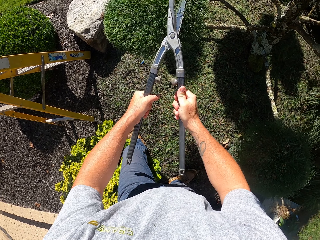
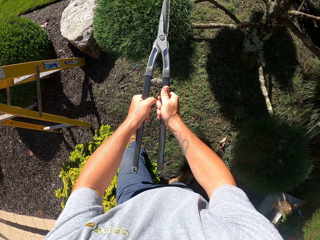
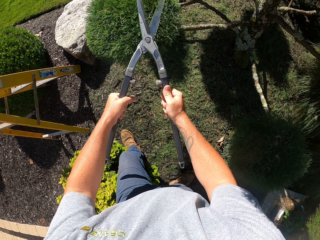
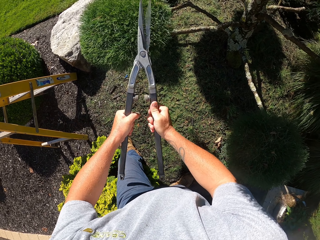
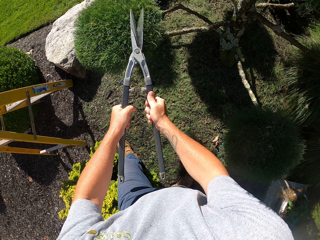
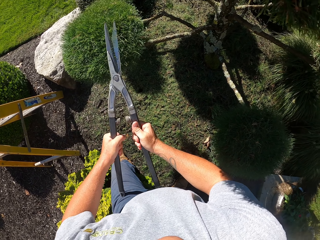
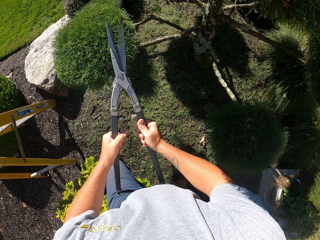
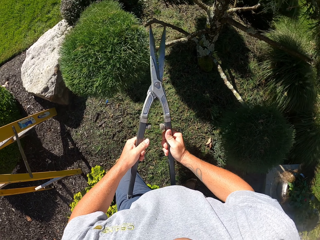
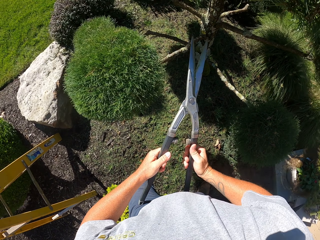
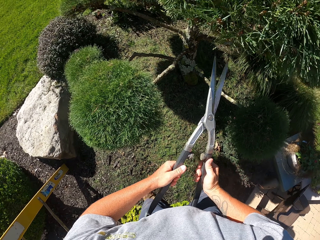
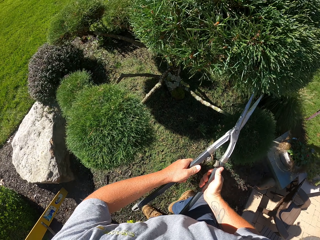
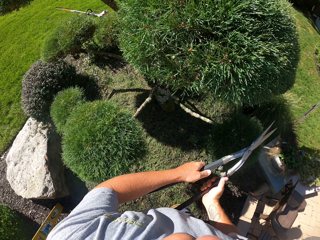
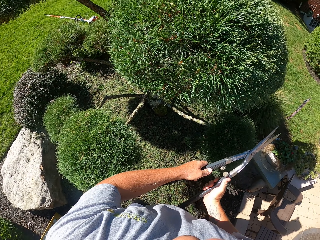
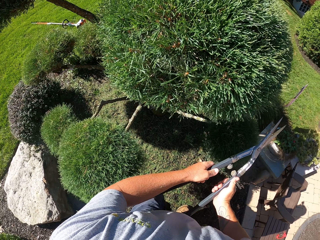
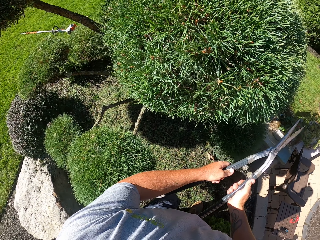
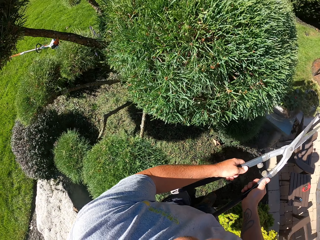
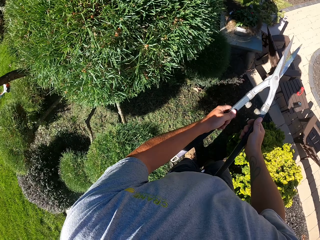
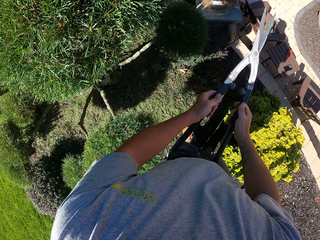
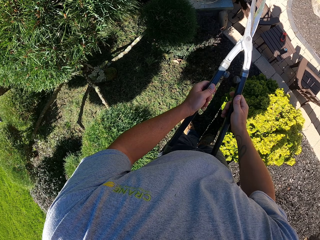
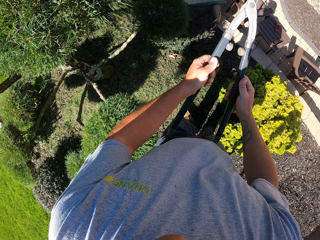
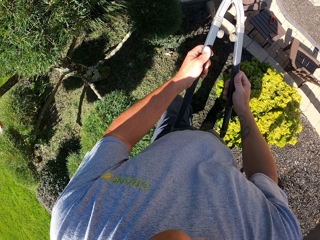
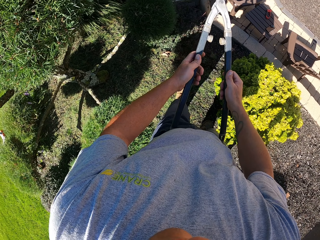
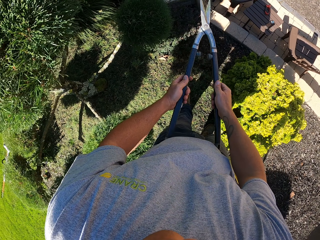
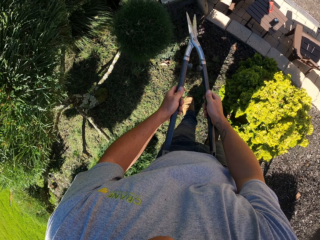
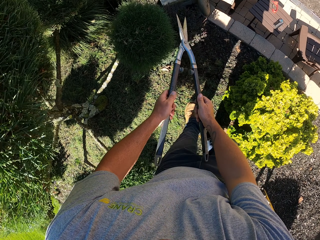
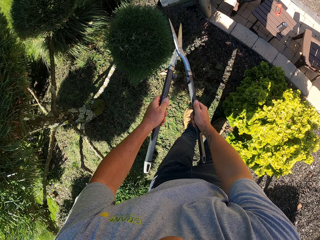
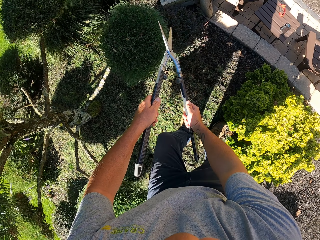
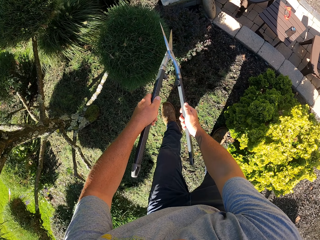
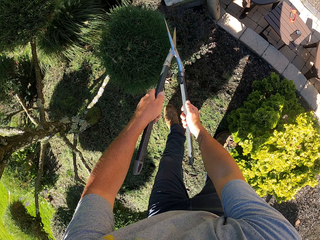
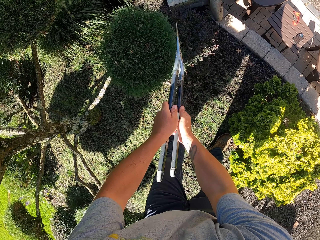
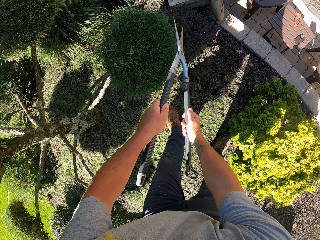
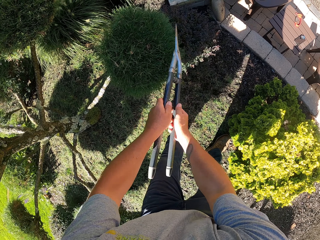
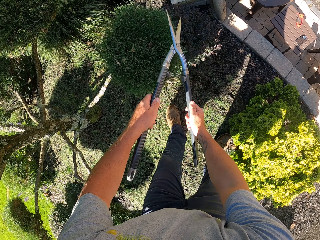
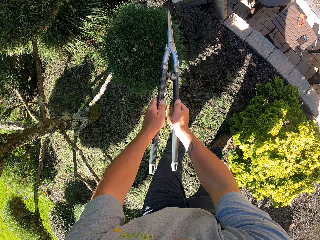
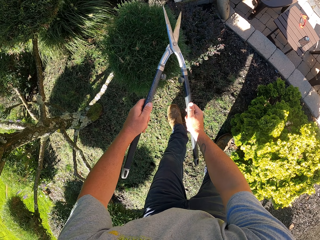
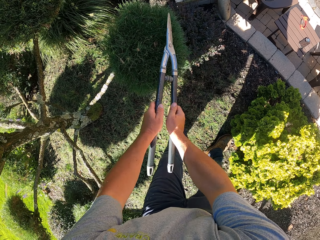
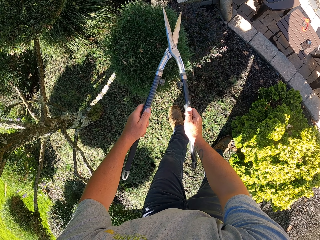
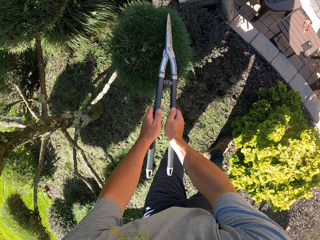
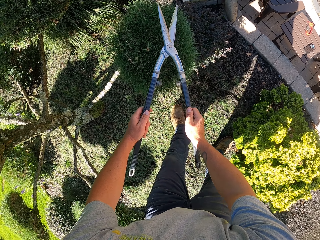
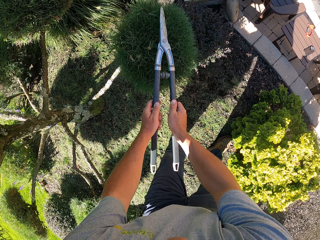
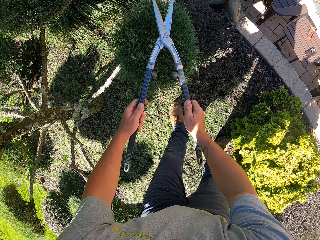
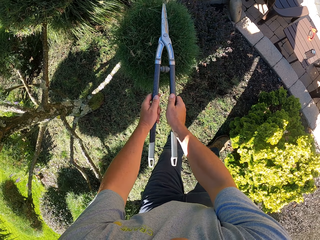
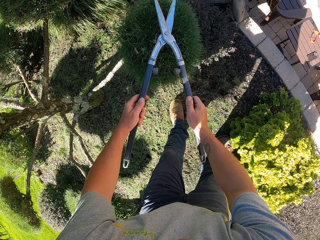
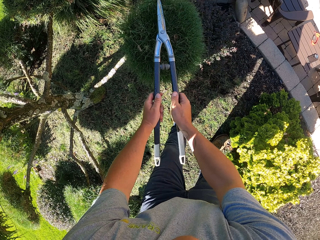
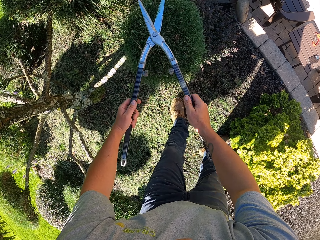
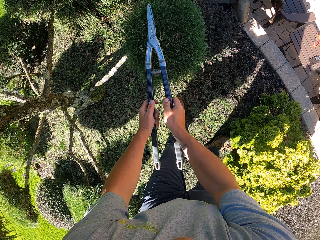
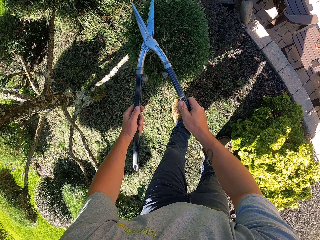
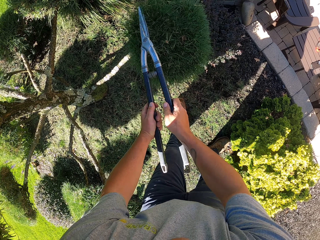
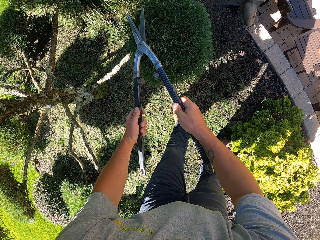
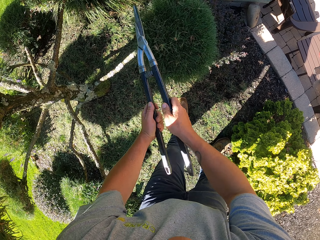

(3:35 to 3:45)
The camera wearer trims the shrubs with the pruning loppers. They look around. They trim the shrubs with the pruning loppers.

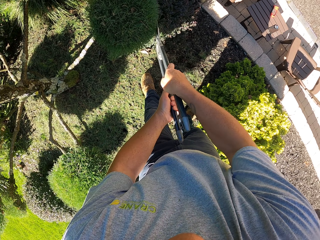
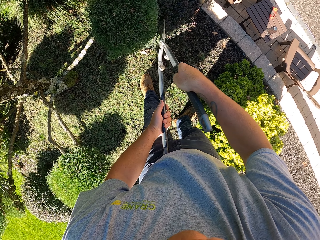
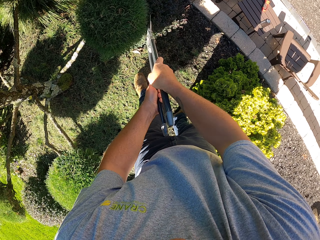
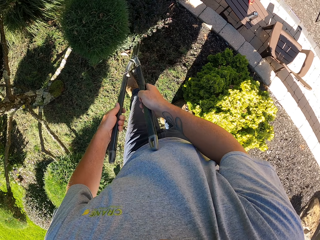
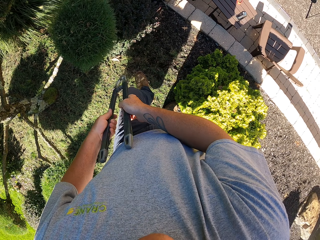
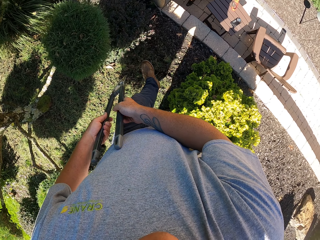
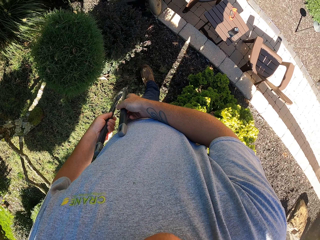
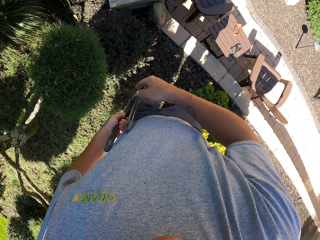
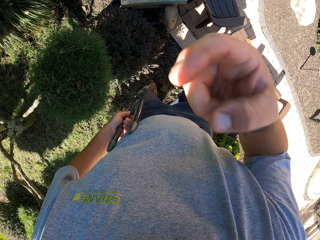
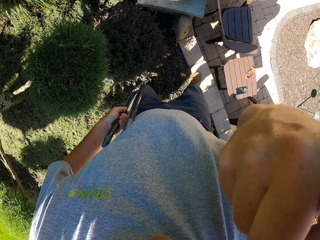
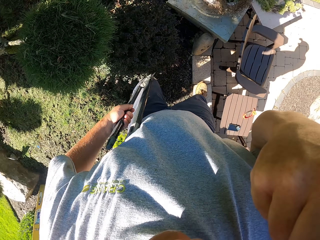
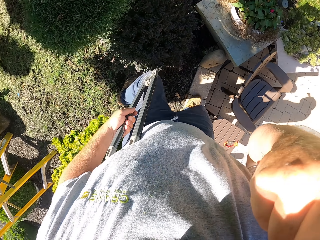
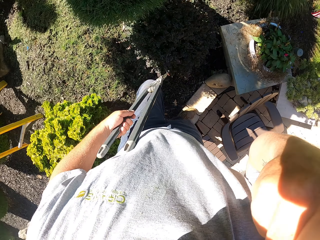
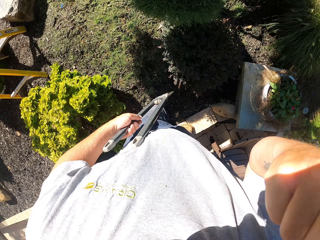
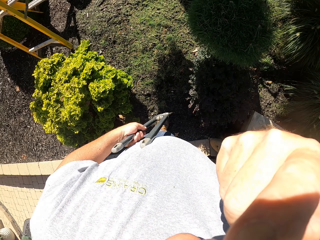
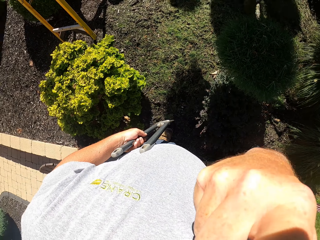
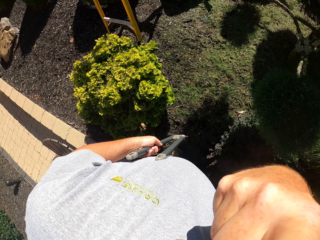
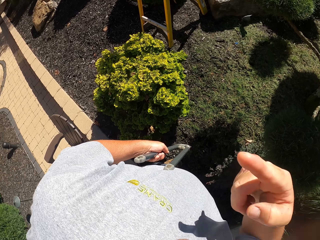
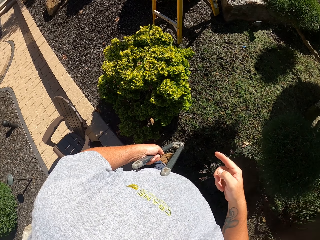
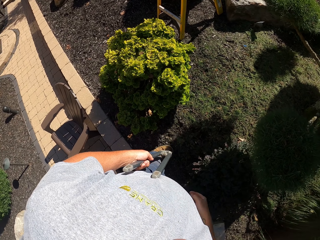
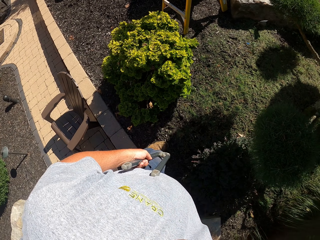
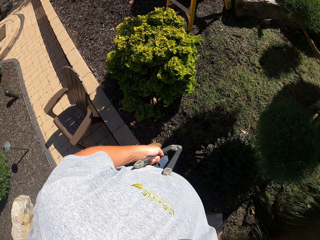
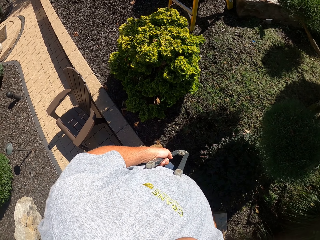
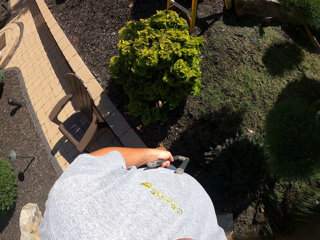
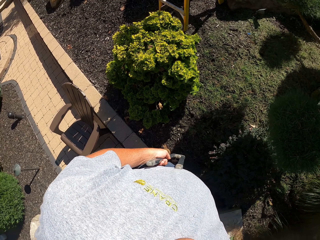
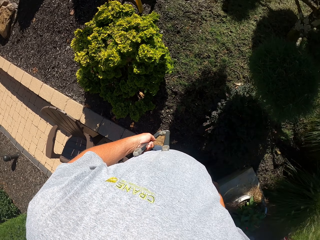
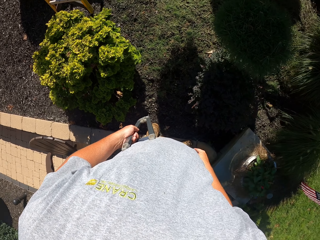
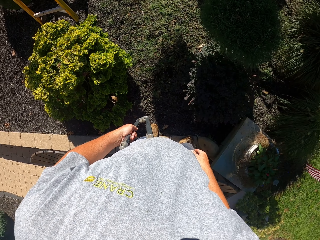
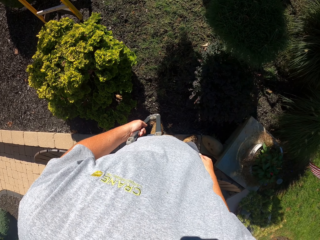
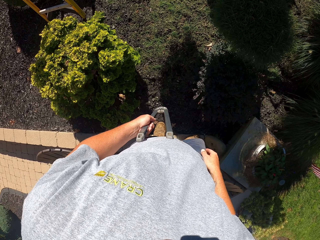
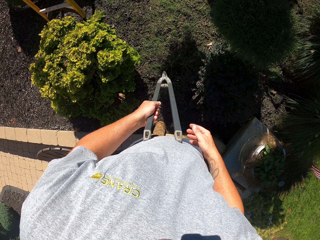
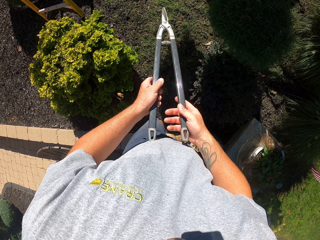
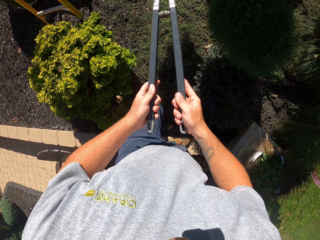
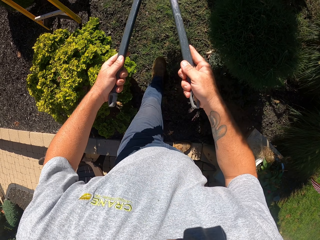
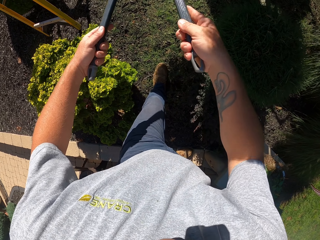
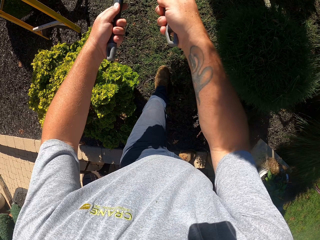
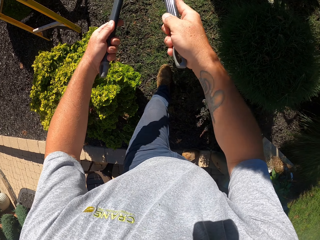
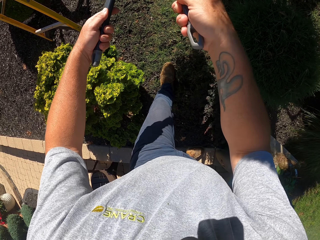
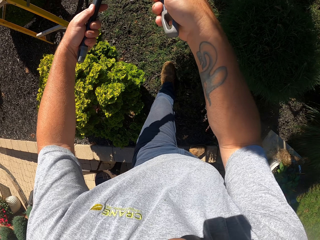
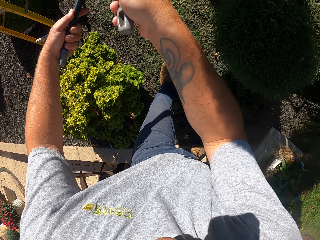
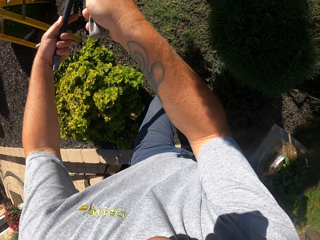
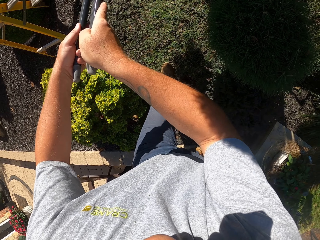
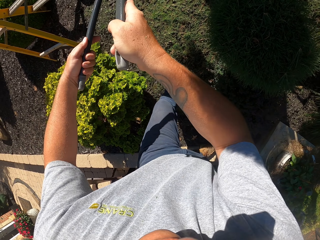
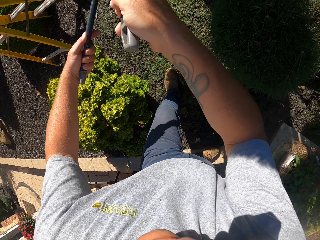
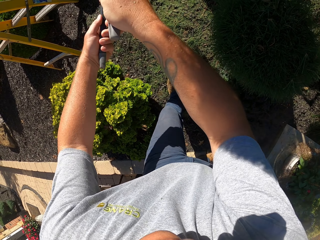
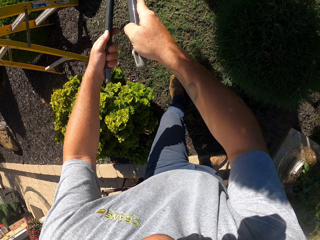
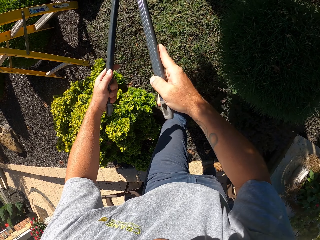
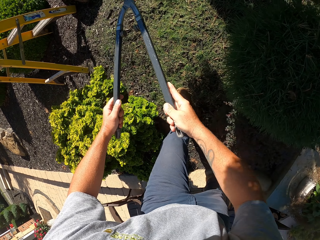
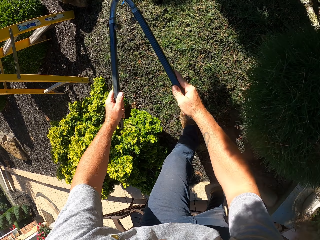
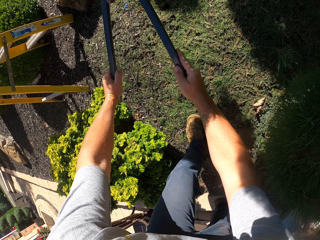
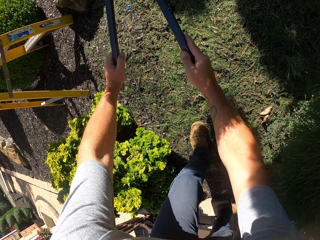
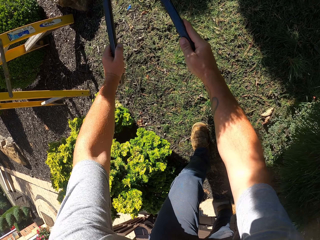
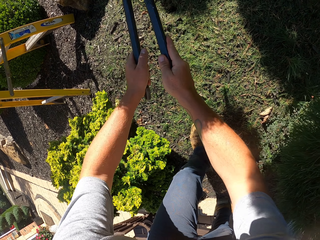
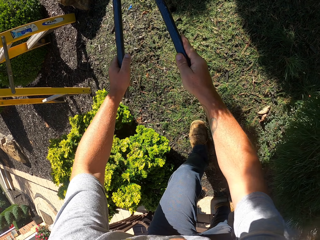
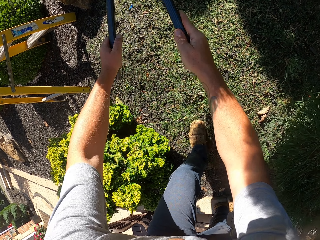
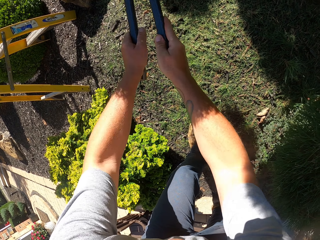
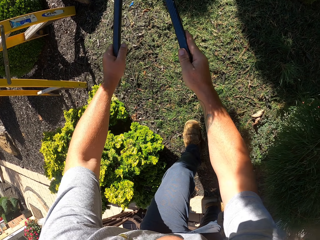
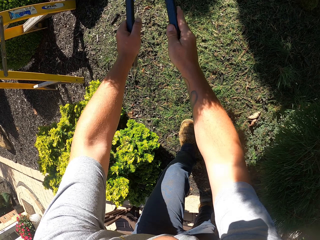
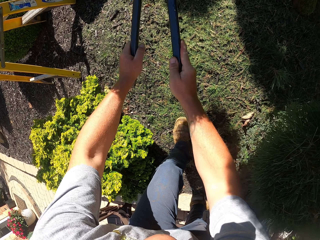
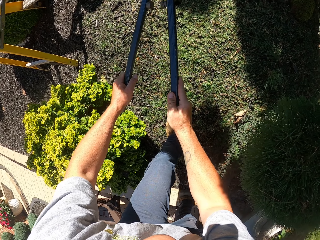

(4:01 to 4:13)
The camera wearer walks around. They touch the face. They trim shrubs with pruning loppers.
